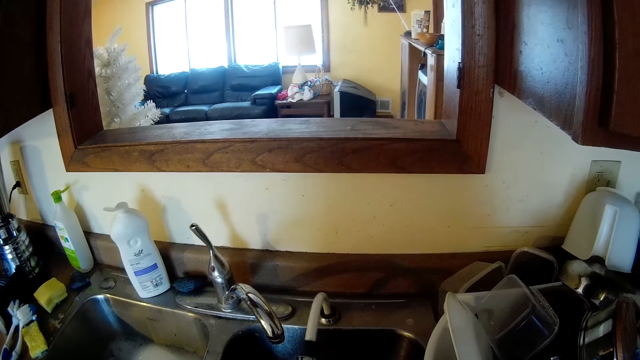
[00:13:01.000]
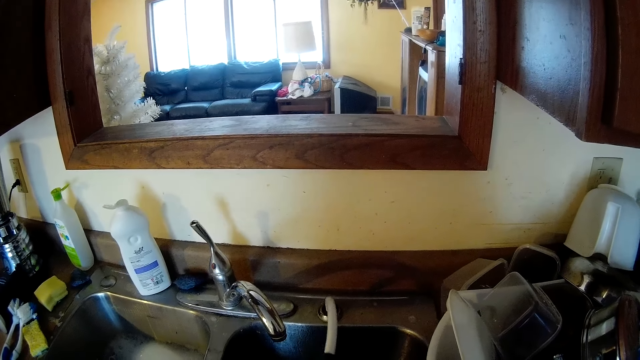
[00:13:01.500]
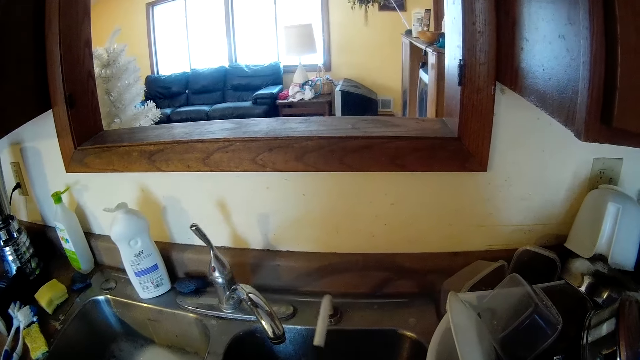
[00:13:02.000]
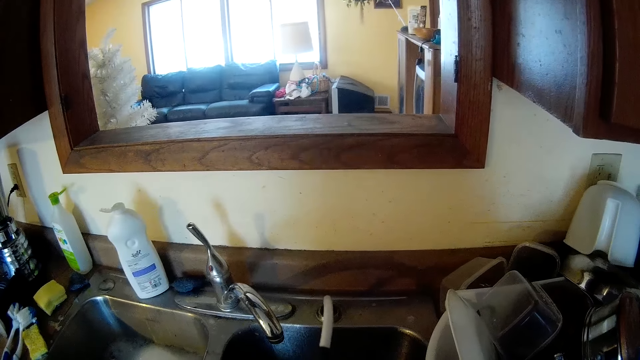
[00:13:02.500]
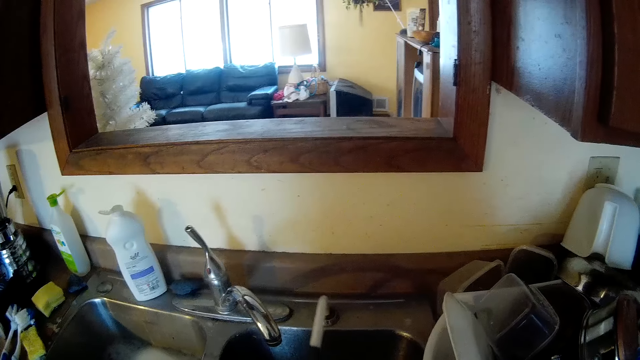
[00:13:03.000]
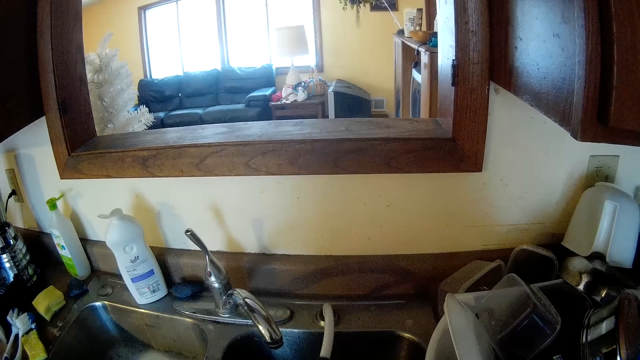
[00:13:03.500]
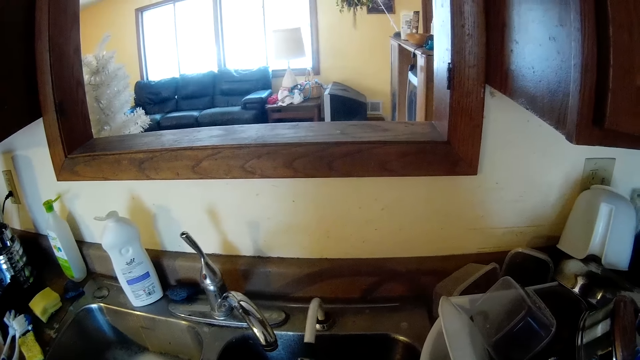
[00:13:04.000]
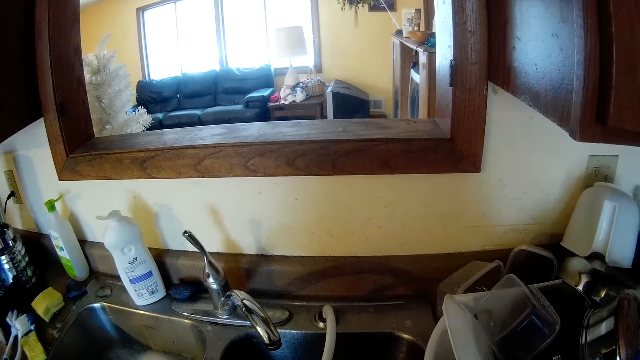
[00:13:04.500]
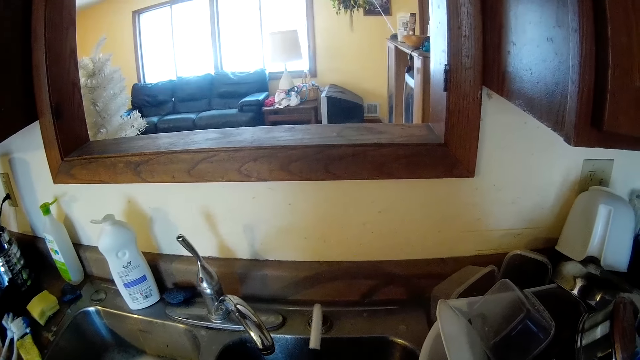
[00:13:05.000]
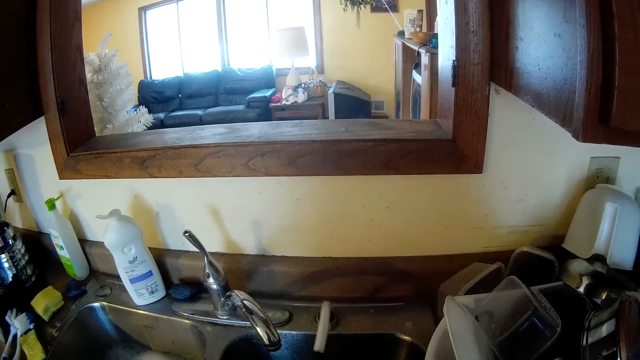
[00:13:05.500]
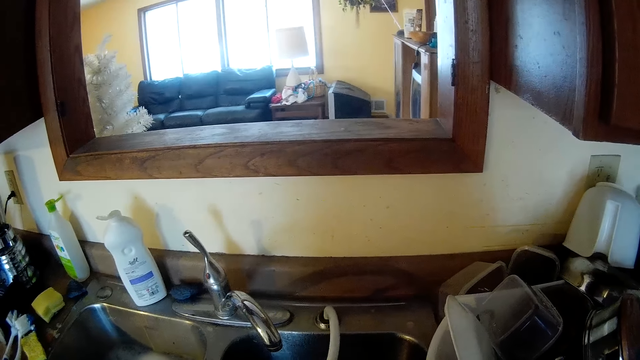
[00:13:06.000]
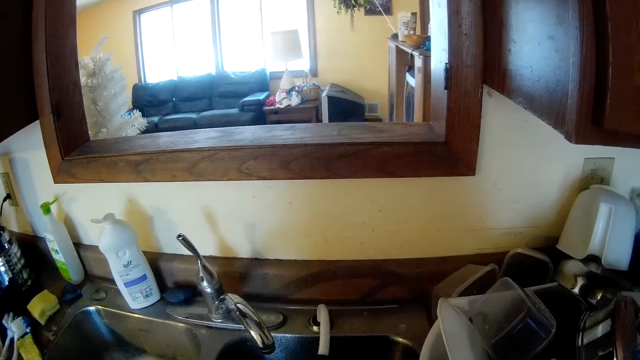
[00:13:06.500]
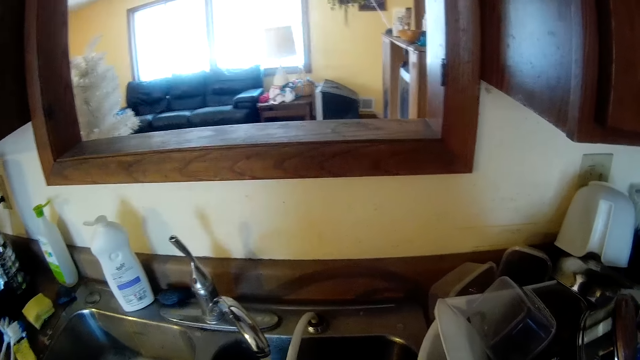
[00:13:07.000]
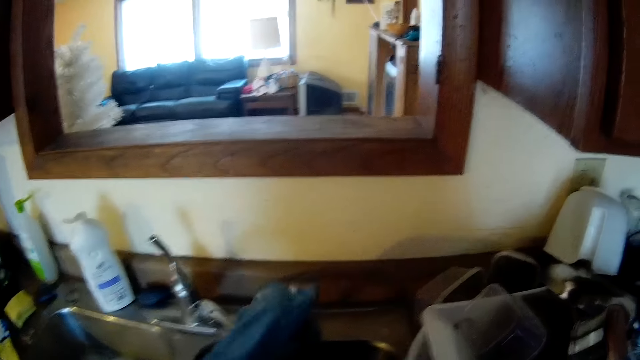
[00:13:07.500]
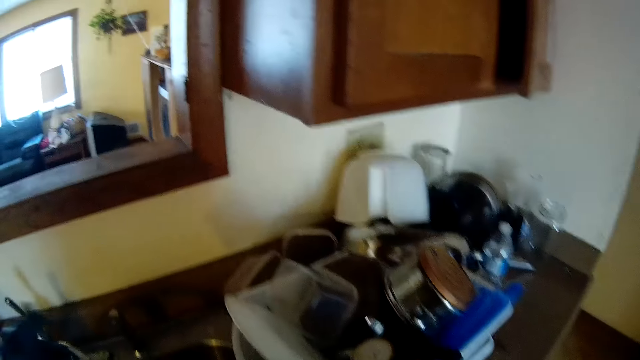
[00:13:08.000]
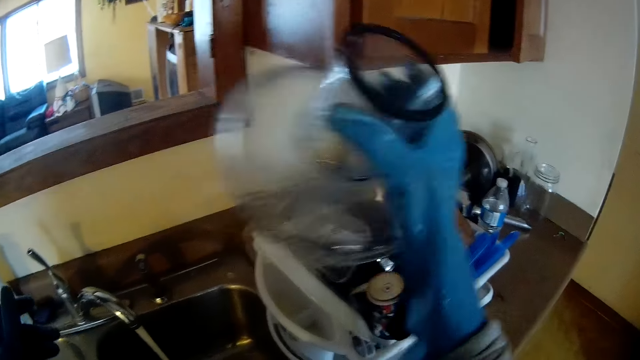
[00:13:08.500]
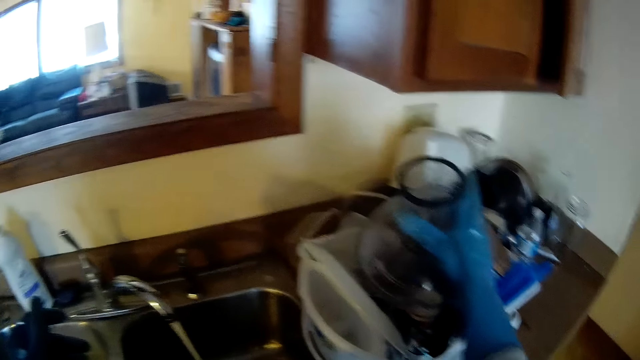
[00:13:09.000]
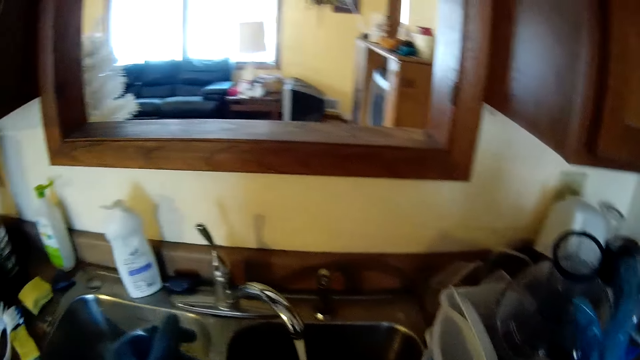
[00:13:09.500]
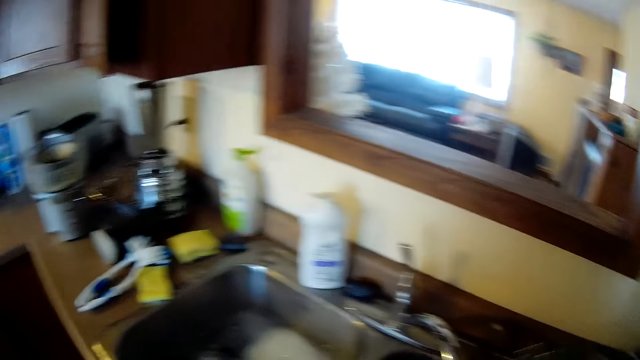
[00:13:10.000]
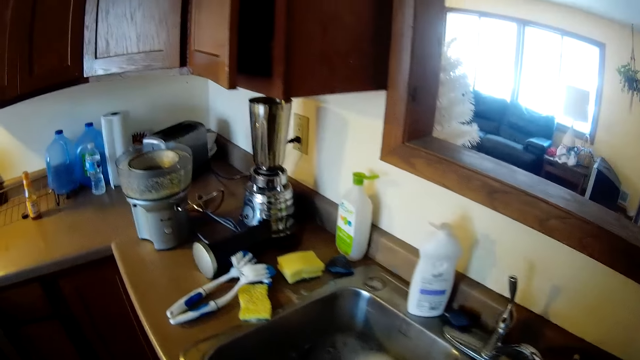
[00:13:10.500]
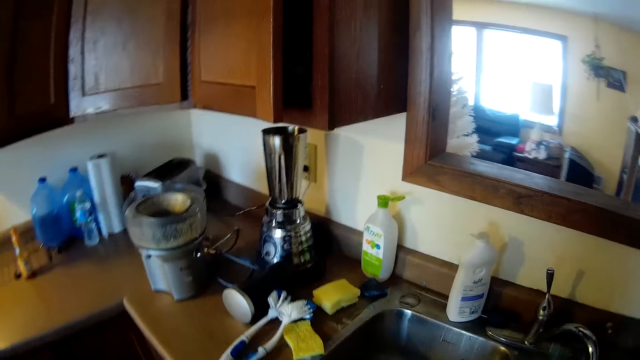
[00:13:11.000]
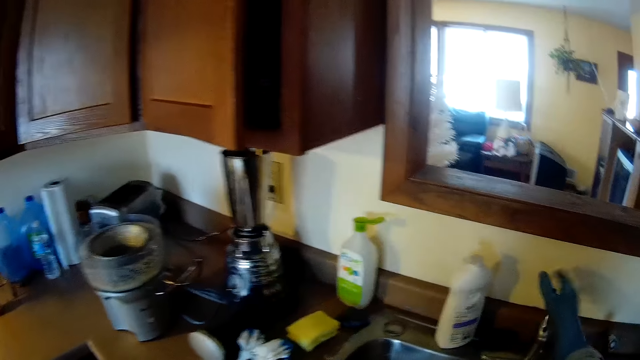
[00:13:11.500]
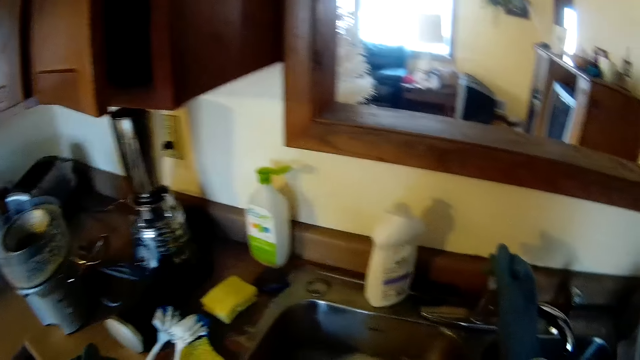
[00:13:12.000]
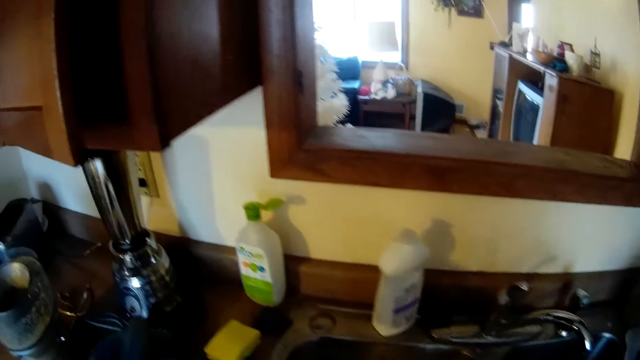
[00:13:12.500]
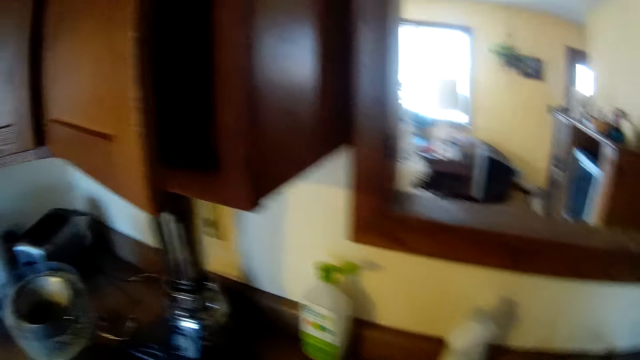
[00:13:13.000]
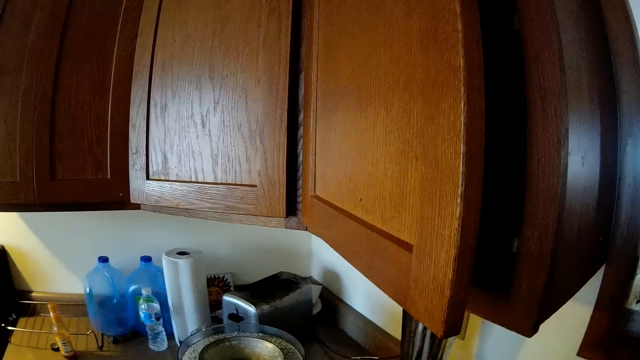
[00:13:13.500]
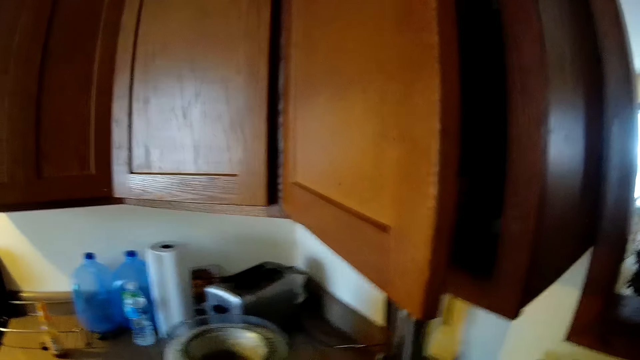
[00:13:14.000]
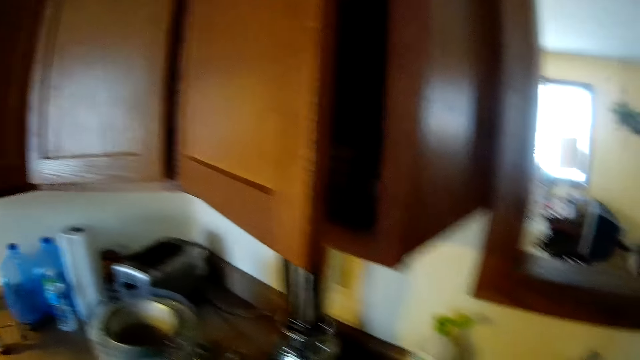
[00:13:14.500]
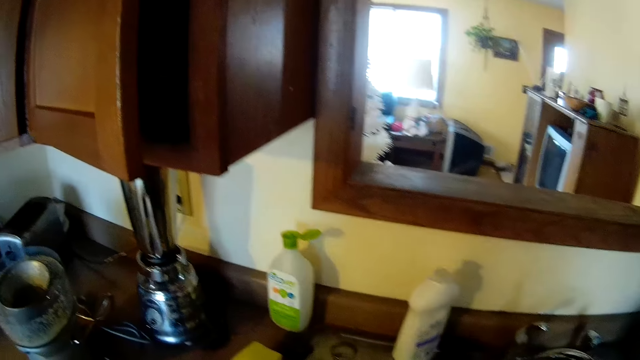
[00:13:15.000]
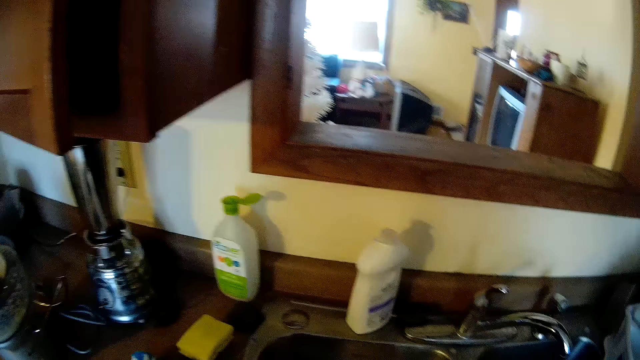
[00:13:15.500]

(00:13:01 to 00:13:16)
The camera wearer pushes the rubber hose back with his left hand. He puts a glass container of the electric mixer into a basket with his right hand. He looks around. He closes the tap with his right hand. He looks around.

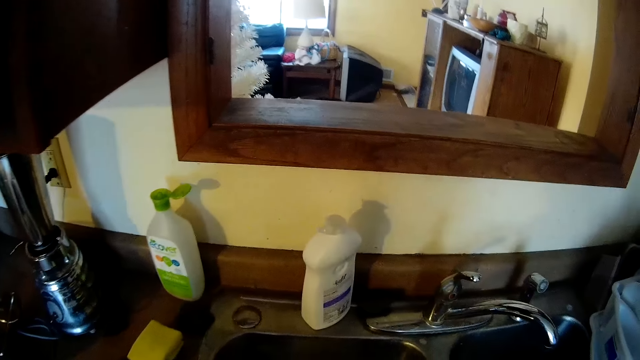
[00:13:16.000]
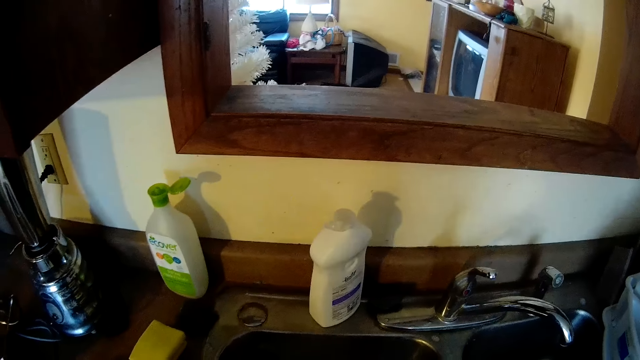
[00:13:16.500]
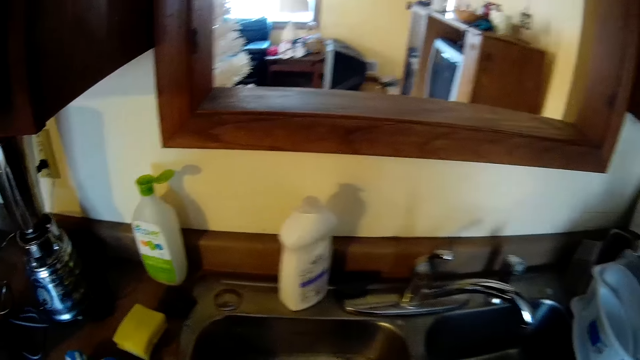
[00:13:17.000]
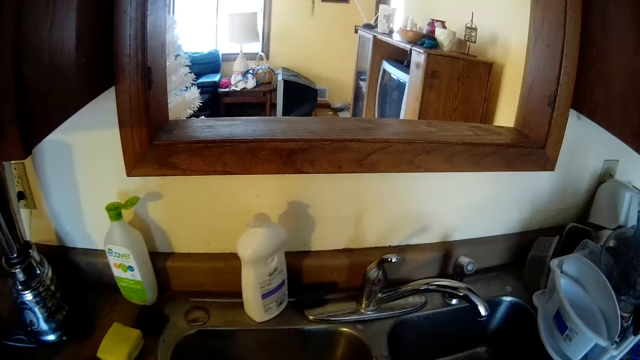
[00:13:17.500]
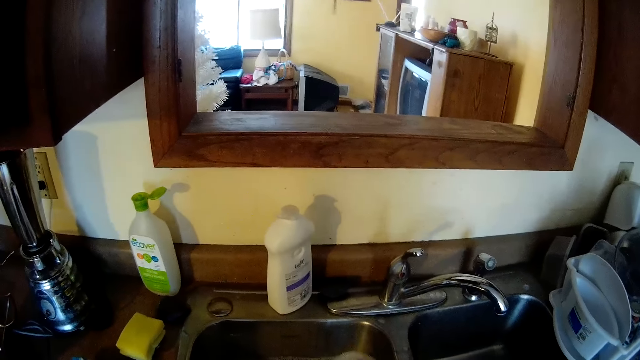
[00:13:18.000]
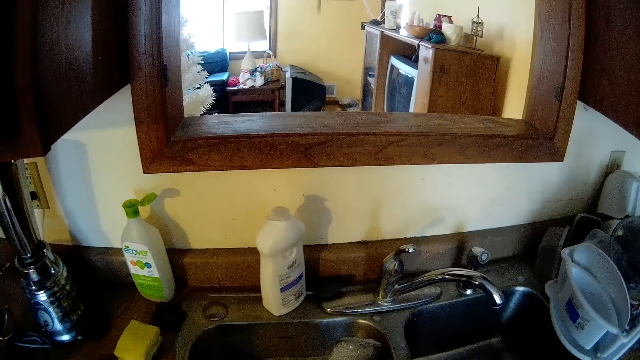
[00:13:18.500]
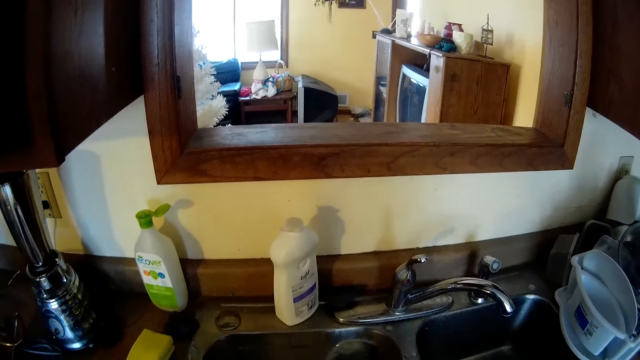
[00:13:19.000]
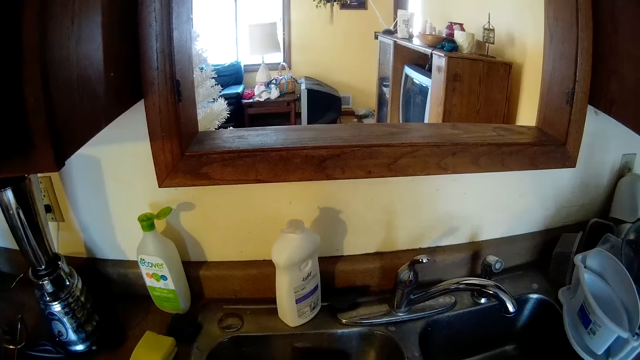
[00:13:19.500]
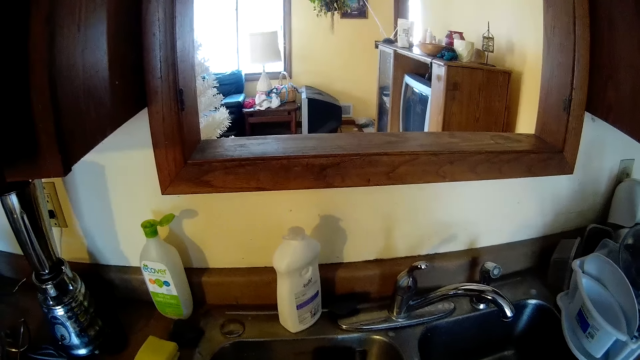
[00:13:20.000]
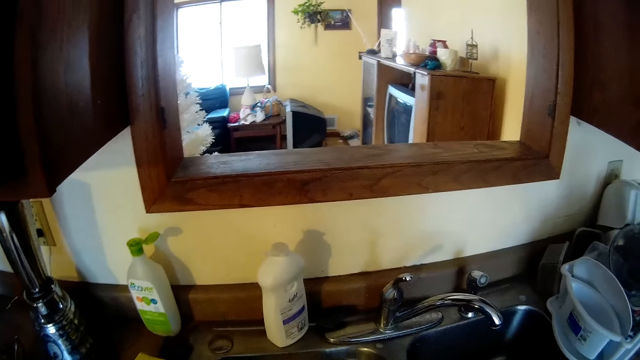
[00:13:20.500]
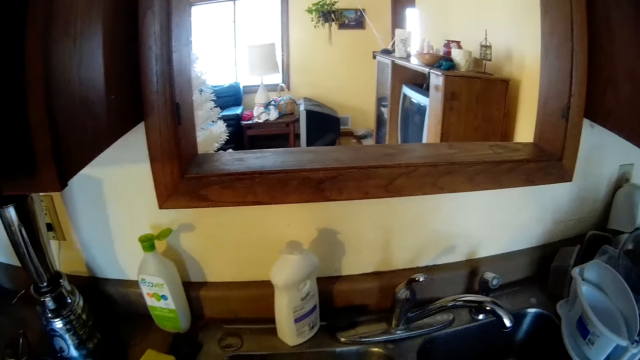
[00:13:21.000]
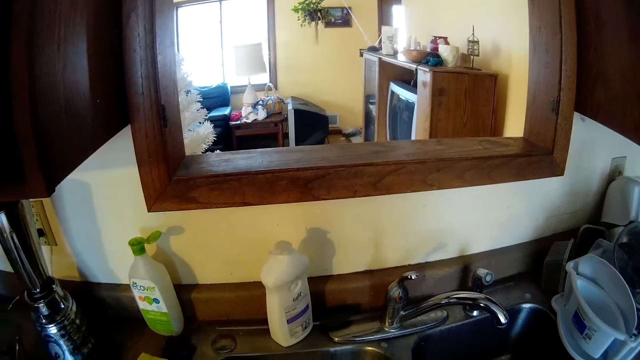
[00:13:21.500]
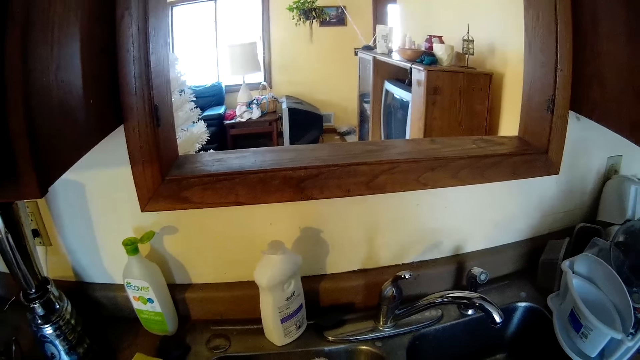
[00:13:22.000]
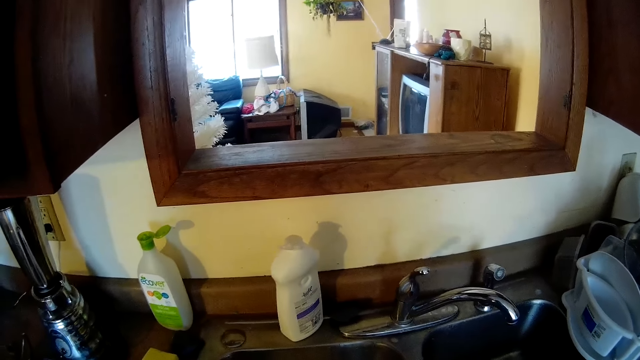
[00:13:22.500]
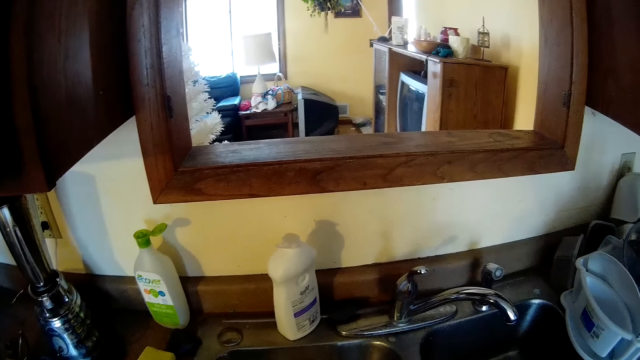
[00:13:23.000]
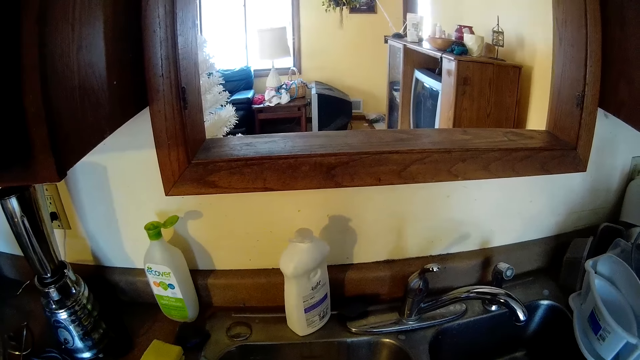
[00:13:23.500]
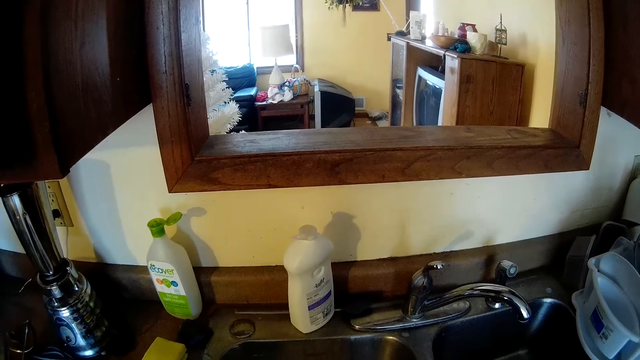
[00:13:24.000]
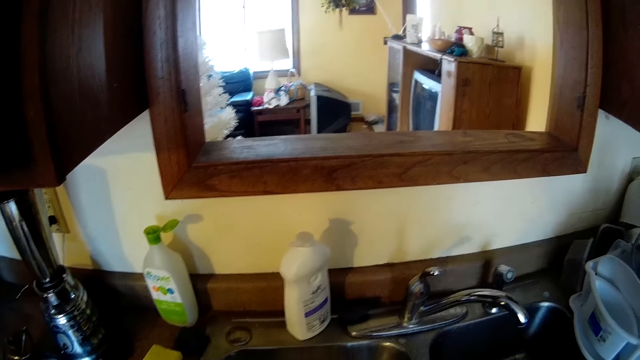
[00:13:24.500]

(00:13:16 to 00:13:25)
The camera wearer stands at the sink.
